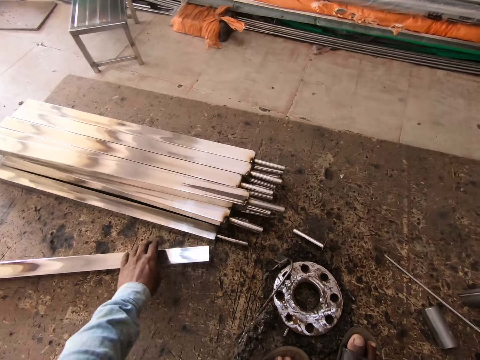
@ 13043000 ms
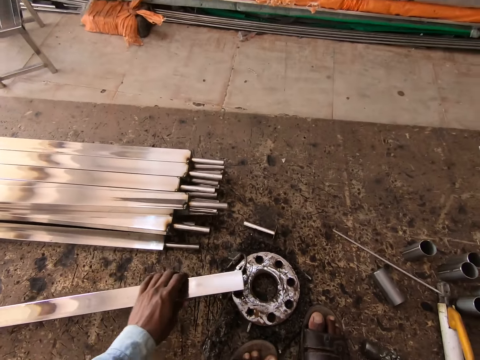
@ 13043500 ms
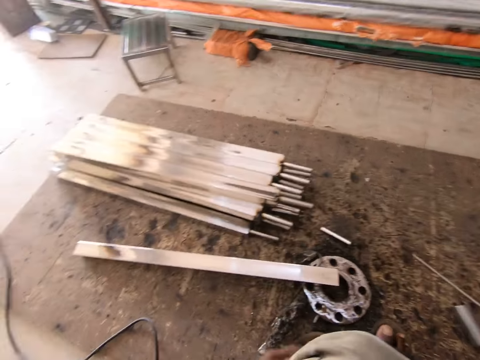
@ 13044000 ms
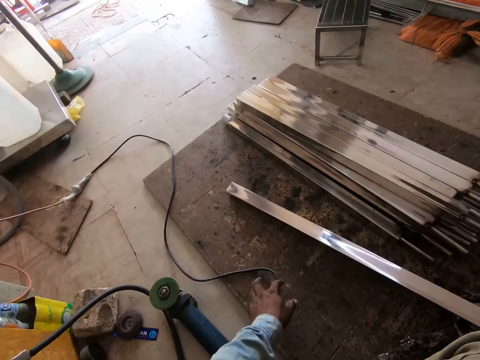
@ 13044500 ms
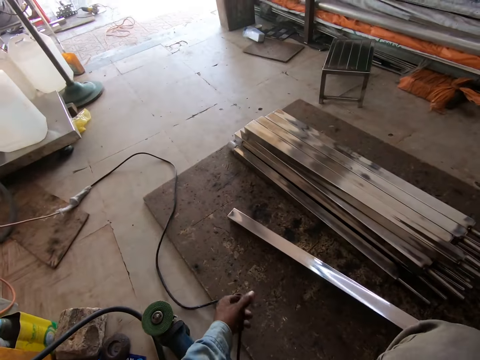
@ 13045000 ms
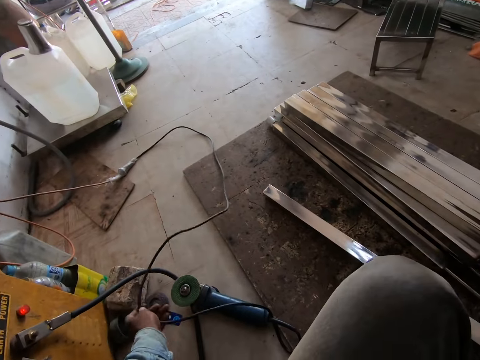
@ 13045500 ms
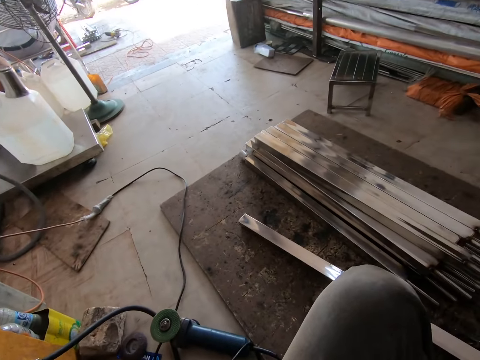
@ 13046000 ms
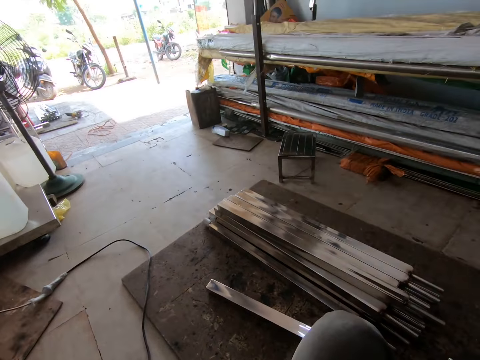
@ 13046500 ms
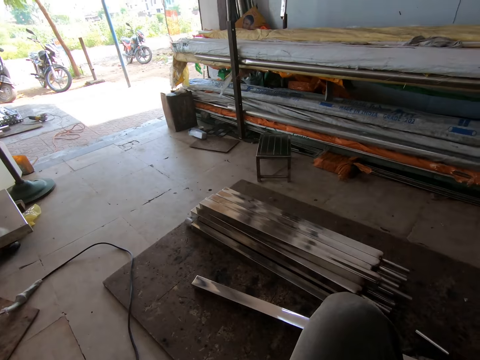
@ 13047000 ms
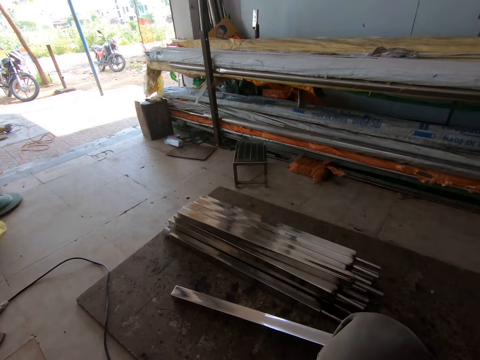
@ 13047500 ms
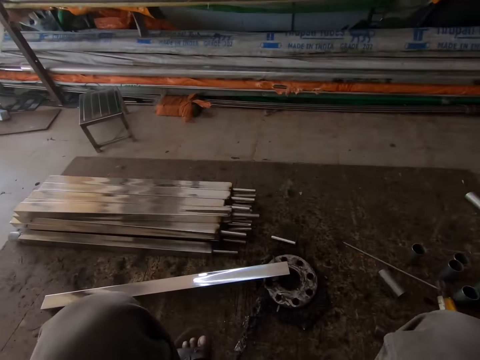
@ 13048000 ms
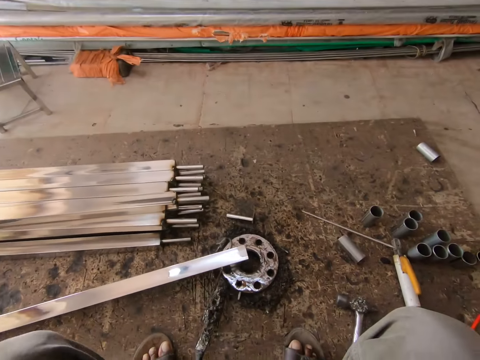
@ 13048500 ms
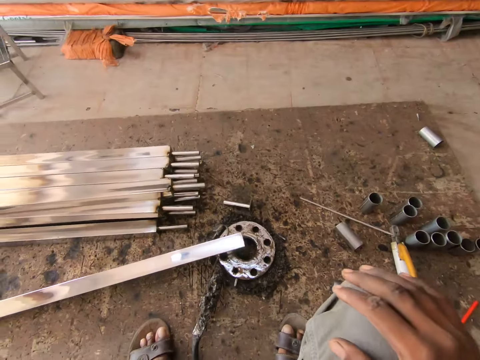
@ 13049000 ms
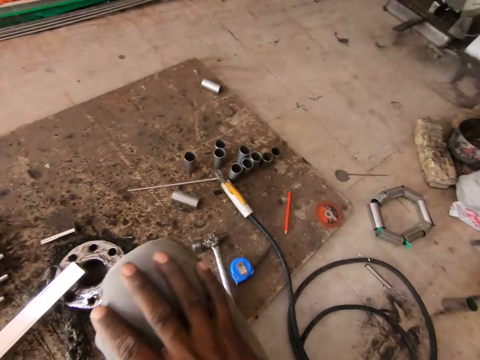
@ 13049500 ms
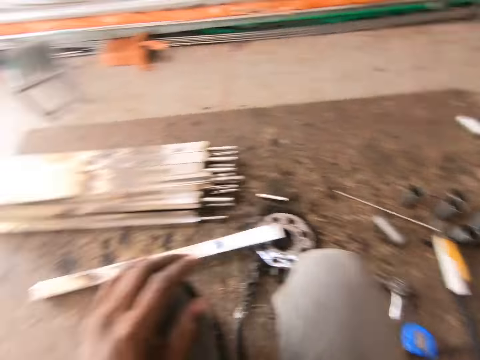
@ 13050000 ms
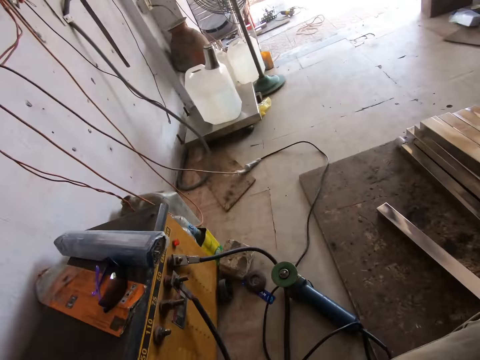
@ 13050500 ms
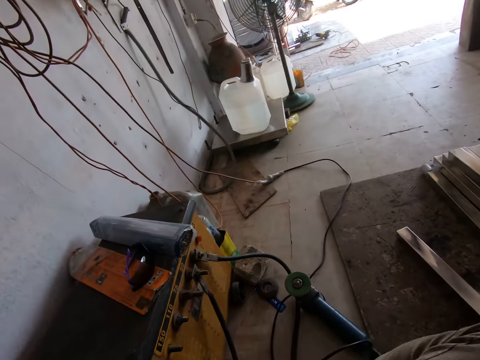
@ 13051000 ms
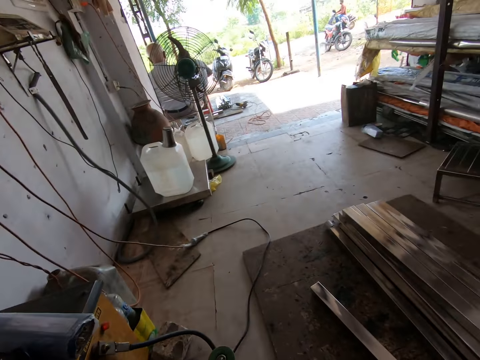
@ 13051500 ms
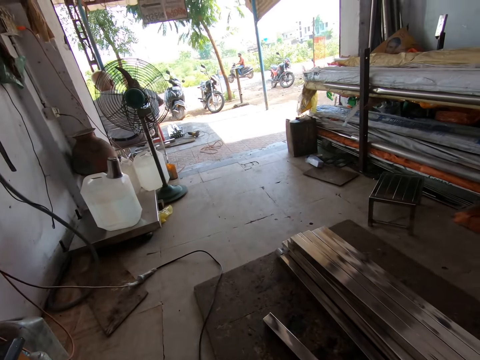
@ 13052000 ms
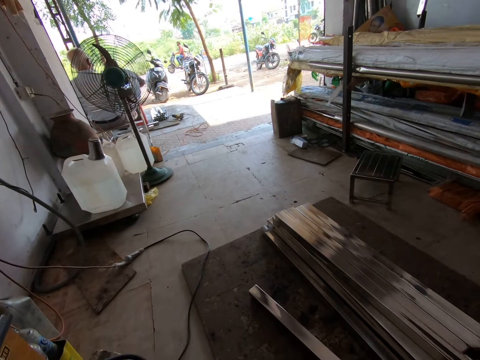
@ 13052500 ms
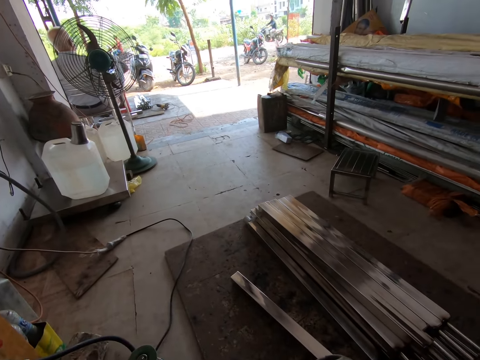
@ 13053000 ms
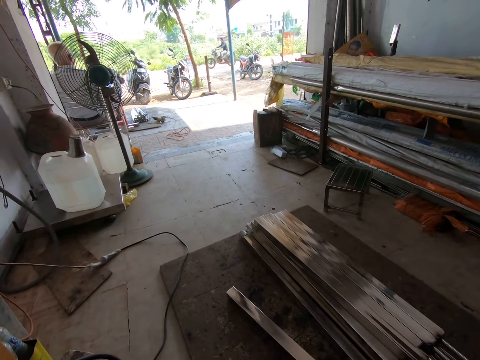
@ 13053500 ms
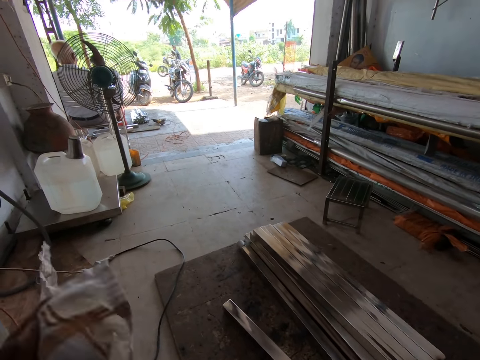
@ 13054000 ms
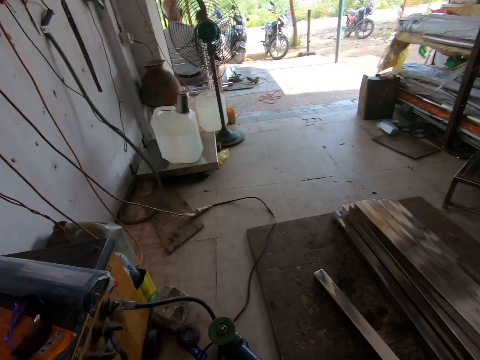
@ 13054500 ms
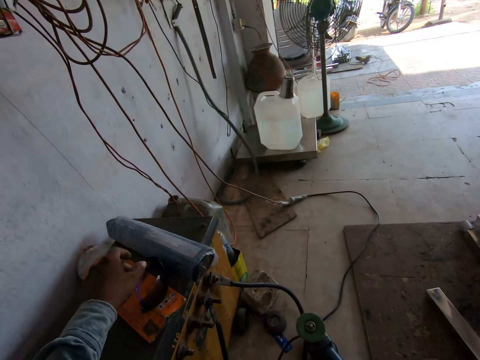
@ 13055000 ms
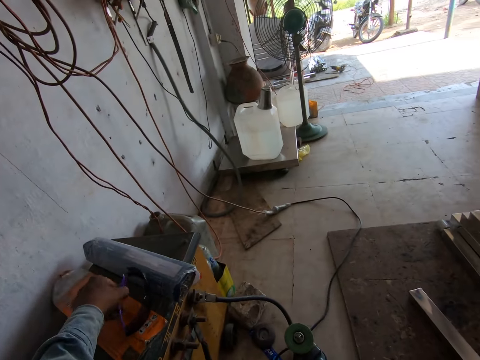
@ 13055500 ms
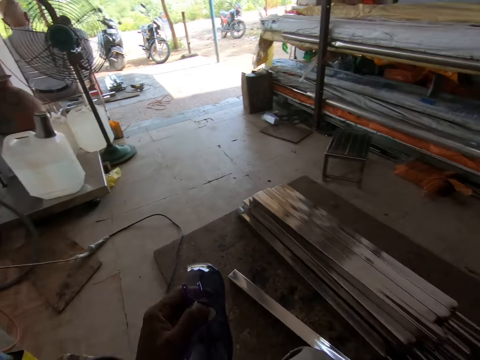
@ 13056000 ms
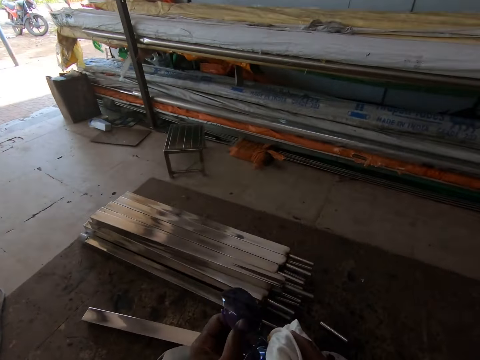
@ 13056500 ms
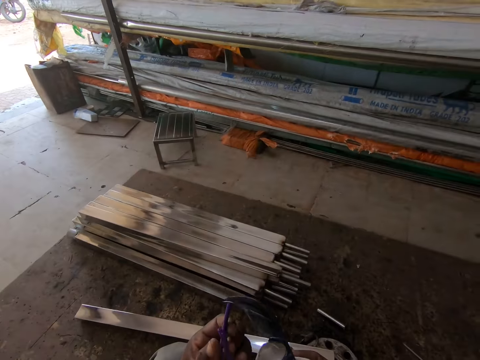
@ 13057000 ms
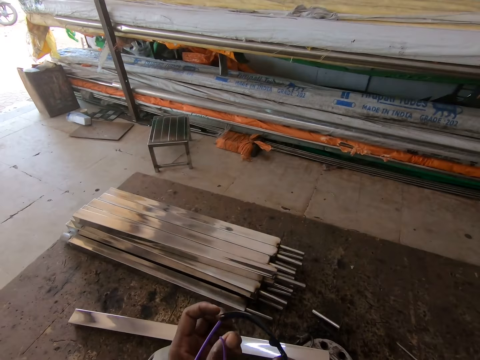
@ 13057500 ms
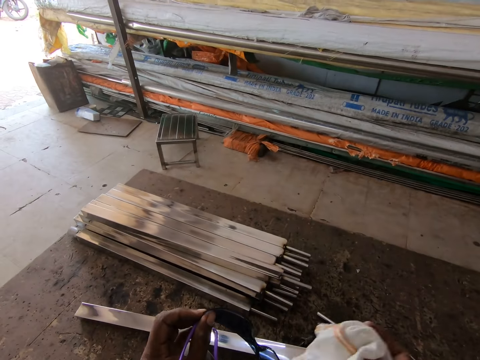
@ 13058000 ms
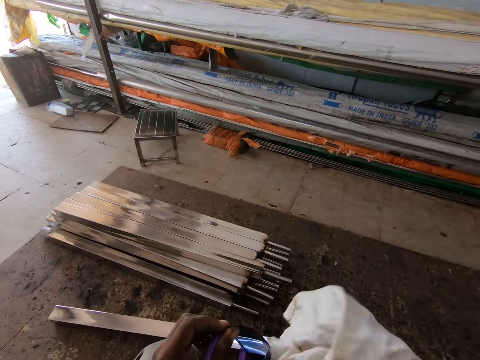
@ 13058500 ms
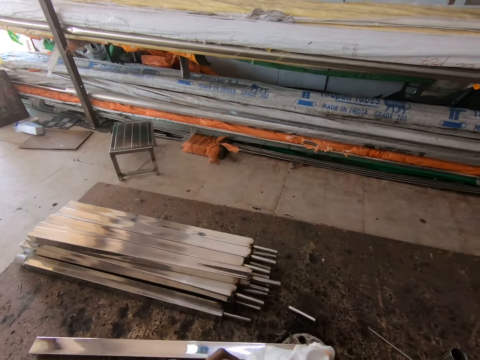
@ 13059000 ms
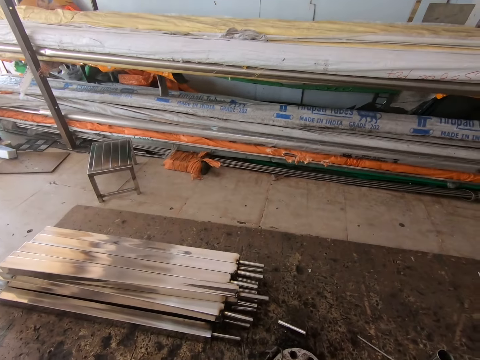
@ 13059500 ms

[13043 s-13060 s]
The camera wearer picks up the metal bar from the ground with his left hand. He drops the metal bar on the metal wheel on the ground with his left hand. He adjusts the wire of the smoothening machine on the ground with his left hand. He picks up a cloth from the ground with his left hand. He passes the cloth to his right hand from his left hand. He picks up a sunglass from a shelf with his right hand. He cleans the sunglass in his left hand with the cloth in his right hand.

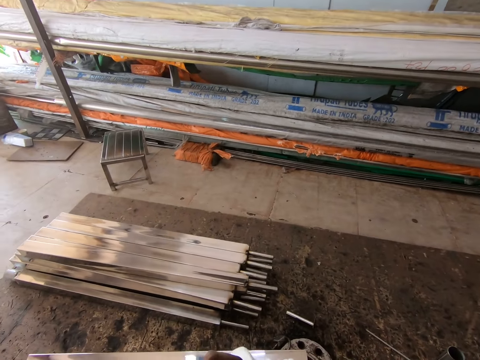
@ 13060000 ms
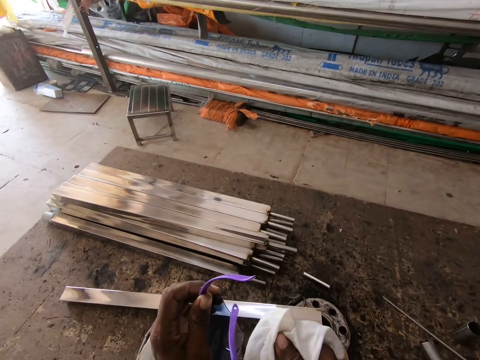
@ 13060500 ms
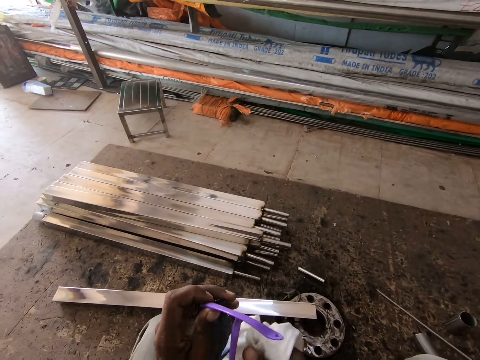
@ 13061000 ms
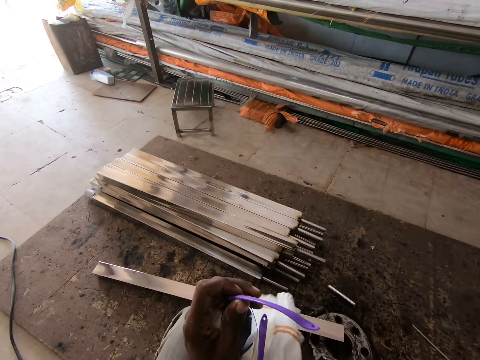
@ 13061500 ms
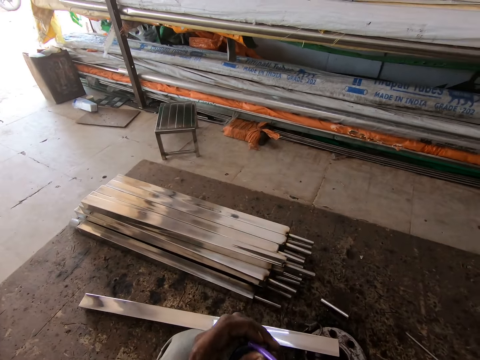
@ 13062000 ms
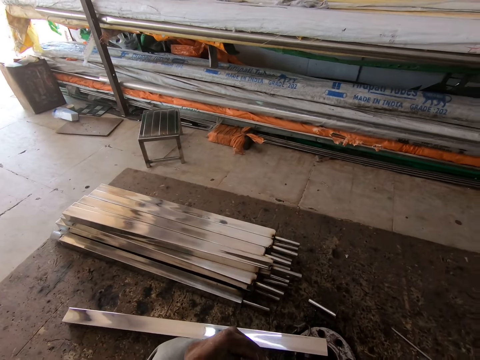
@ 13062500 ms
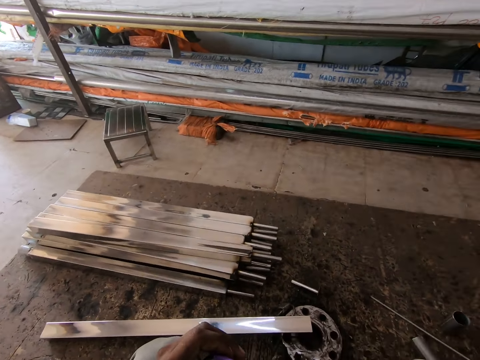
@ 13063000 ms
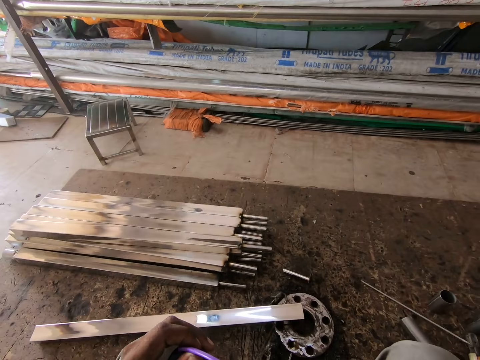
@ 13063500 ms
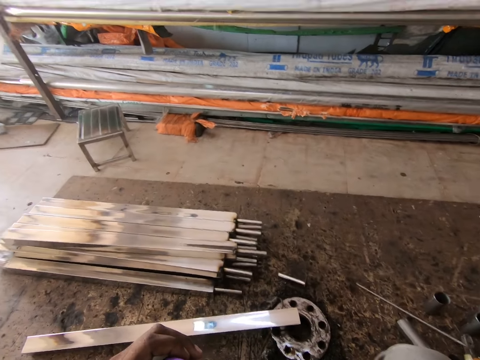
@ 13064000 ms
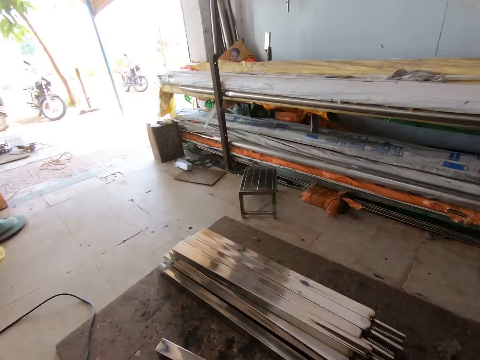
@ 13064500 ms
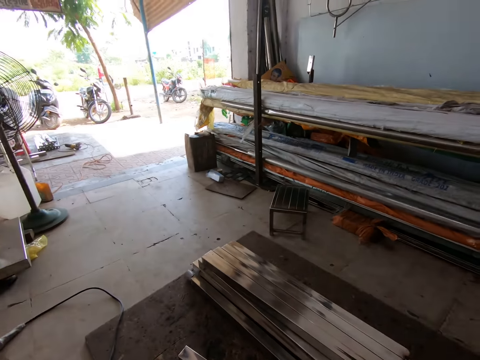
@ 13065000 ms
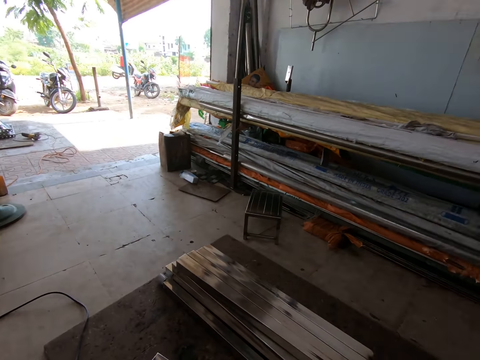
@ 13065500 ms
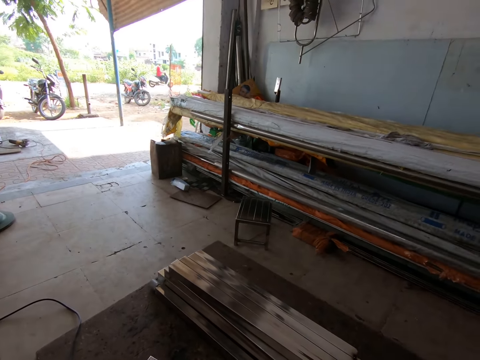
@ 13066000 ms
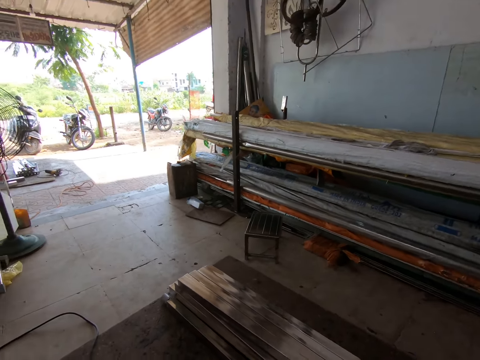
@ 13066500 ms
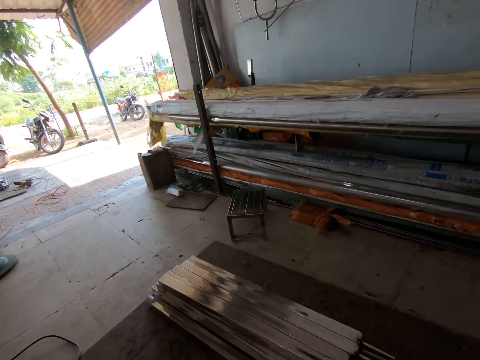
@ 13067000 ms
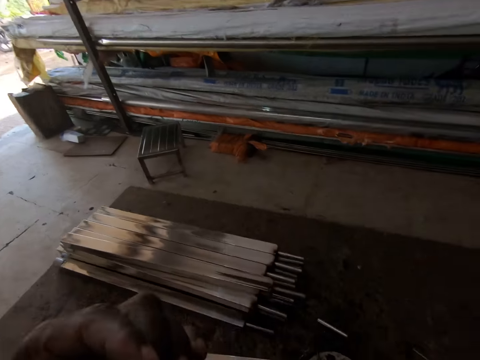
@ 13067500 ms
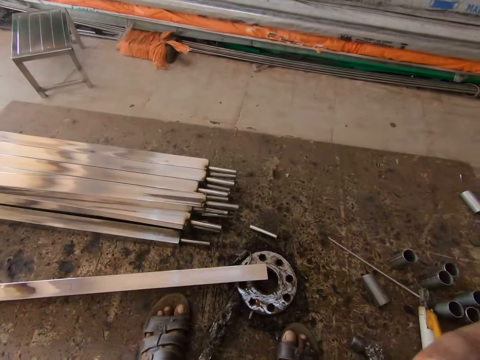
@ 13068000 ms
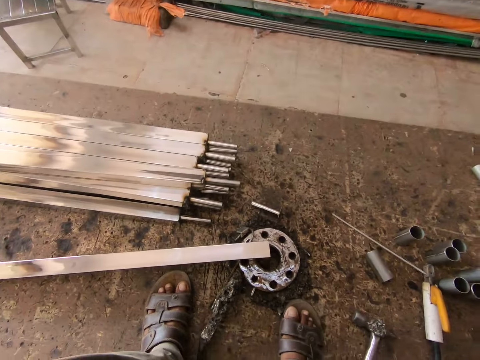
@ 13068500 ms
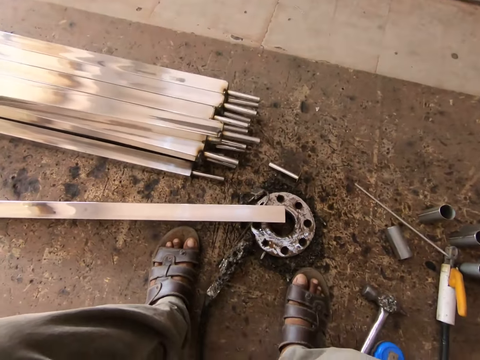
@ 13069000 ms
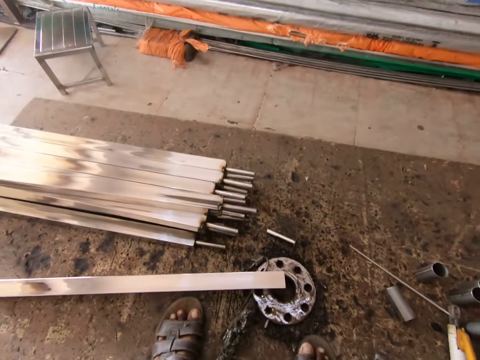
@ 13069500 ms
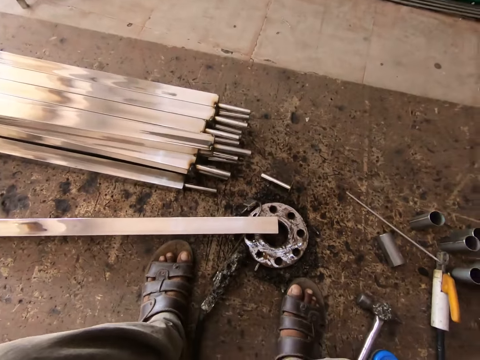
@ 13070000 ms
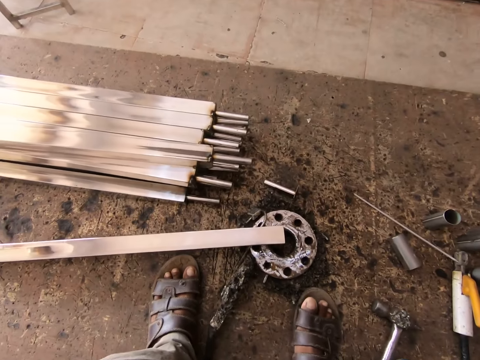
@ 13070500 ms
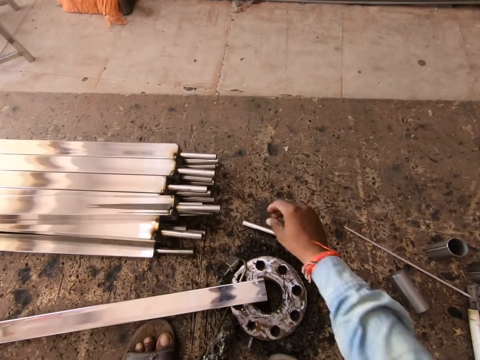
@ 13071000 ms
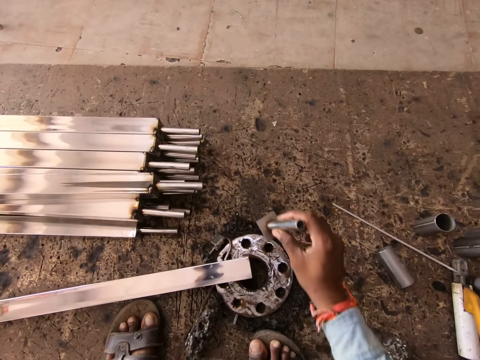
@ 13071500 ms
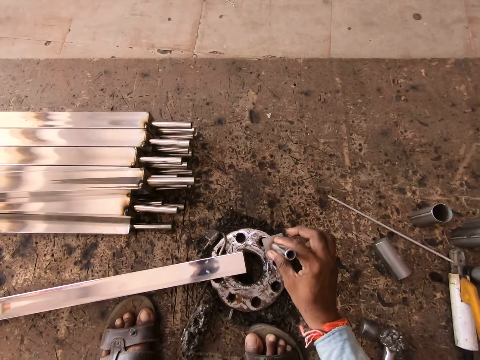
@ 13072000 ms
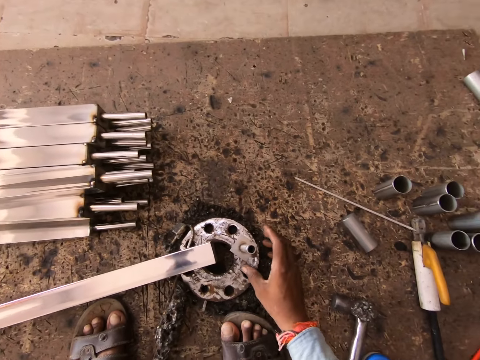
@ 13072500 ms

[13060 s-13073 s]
The camera wearer wipes the glasses. He puts on the sunglass with his hand. He picks up the metal bar from the ground with his right hand. He hits the metal bar on the metal wheel on the ground with his right hand.
